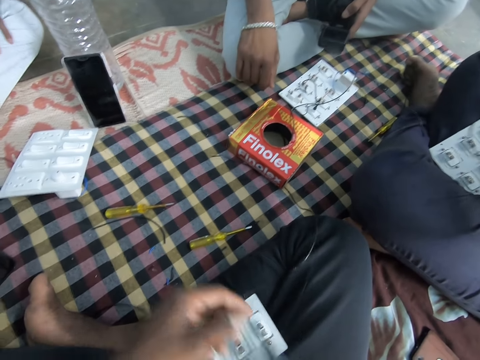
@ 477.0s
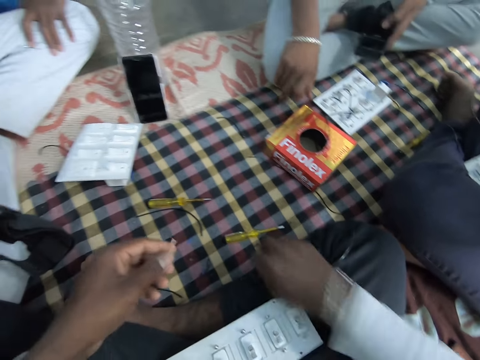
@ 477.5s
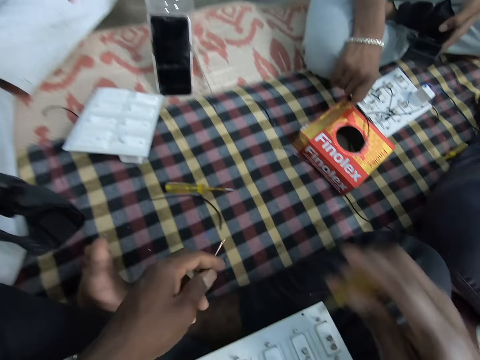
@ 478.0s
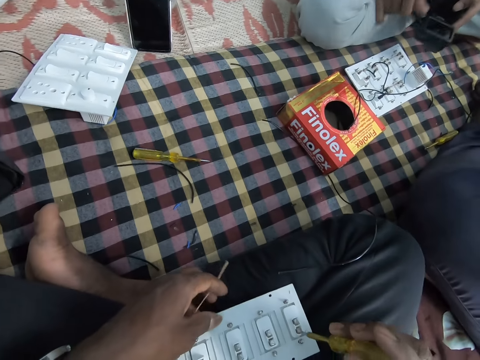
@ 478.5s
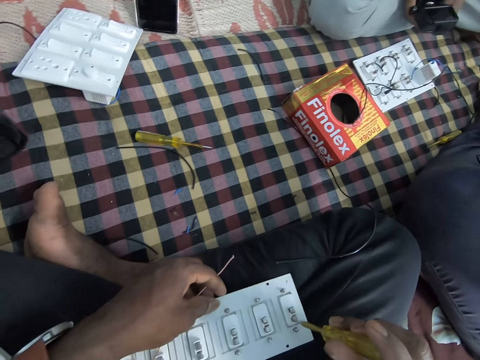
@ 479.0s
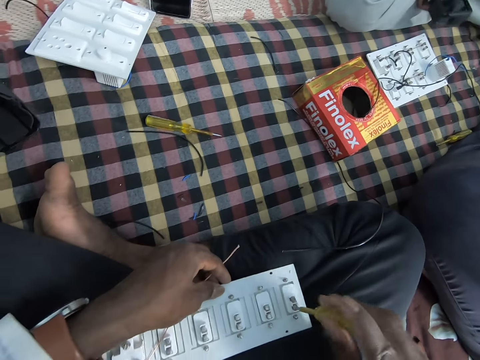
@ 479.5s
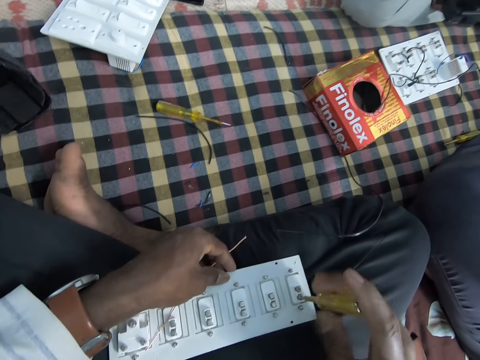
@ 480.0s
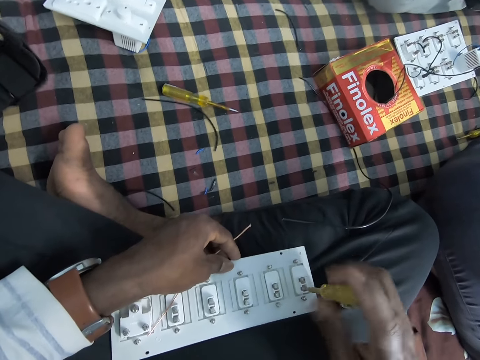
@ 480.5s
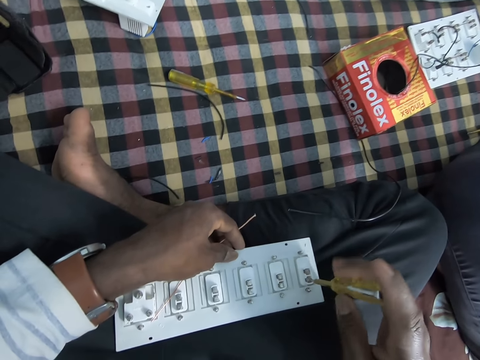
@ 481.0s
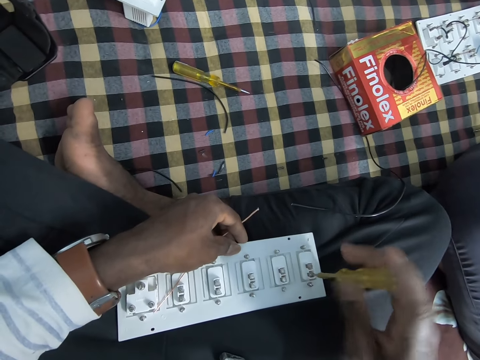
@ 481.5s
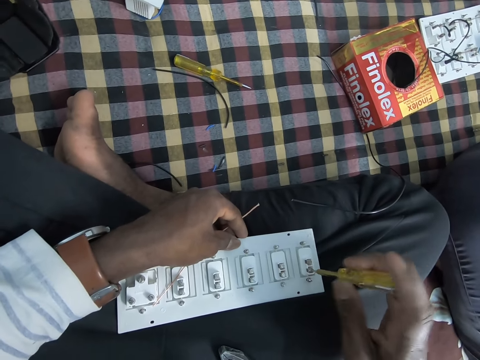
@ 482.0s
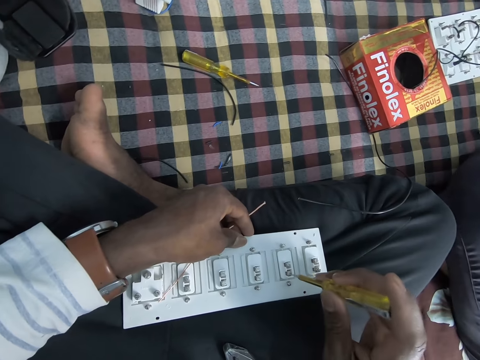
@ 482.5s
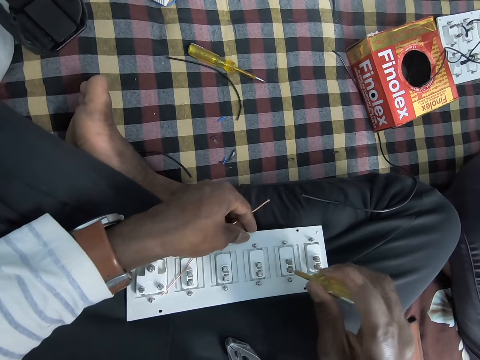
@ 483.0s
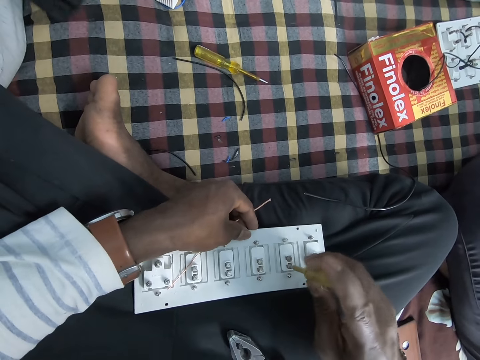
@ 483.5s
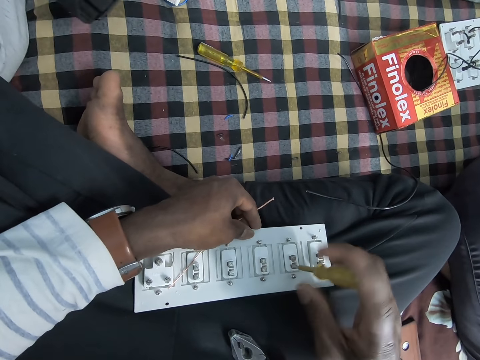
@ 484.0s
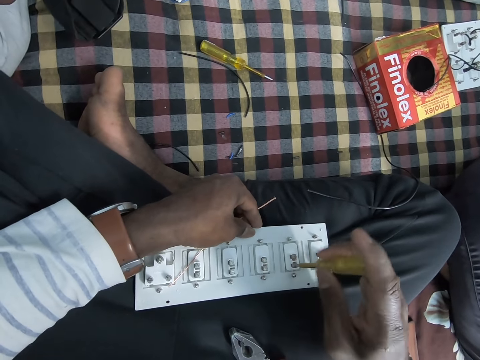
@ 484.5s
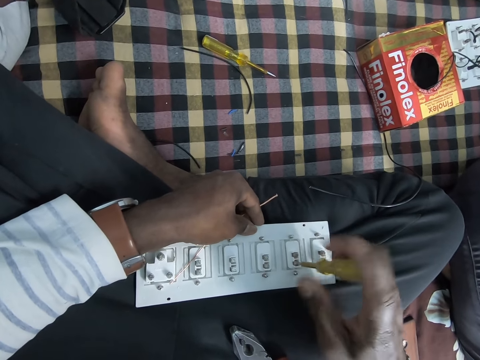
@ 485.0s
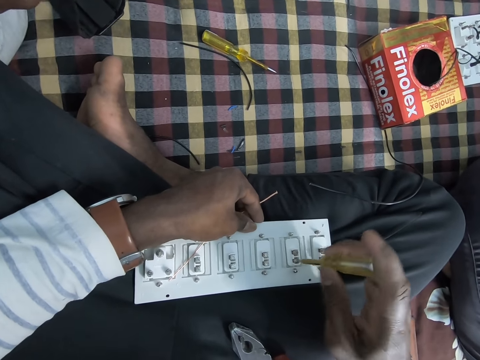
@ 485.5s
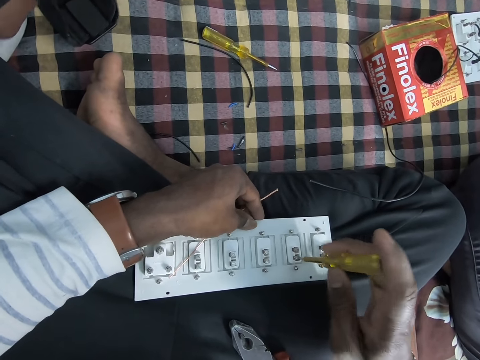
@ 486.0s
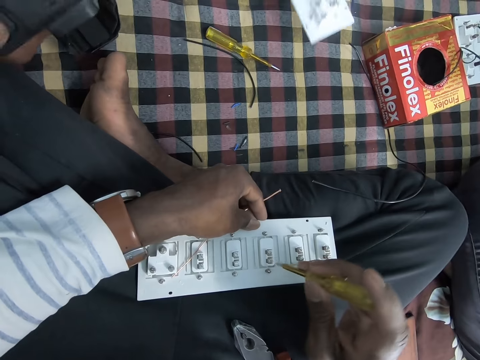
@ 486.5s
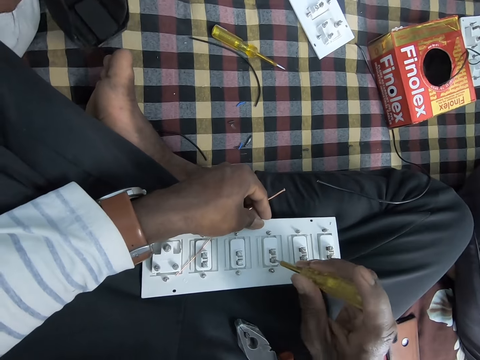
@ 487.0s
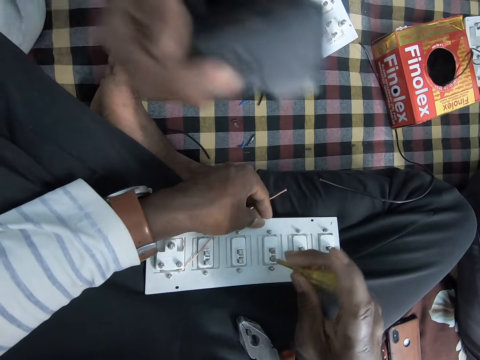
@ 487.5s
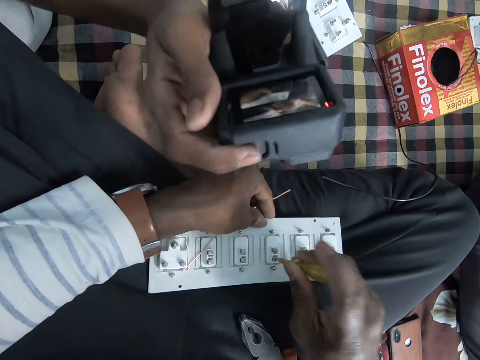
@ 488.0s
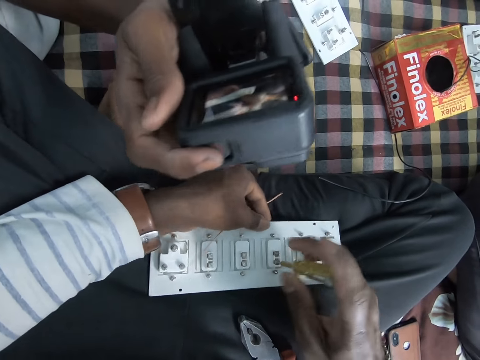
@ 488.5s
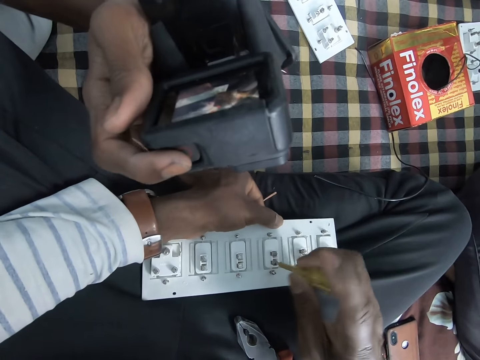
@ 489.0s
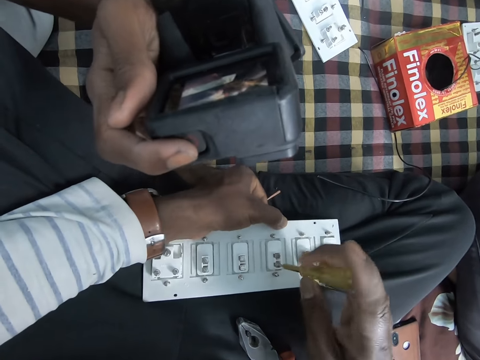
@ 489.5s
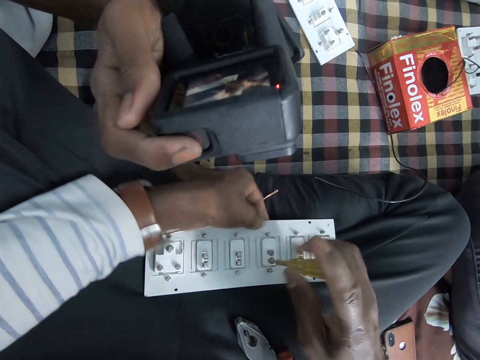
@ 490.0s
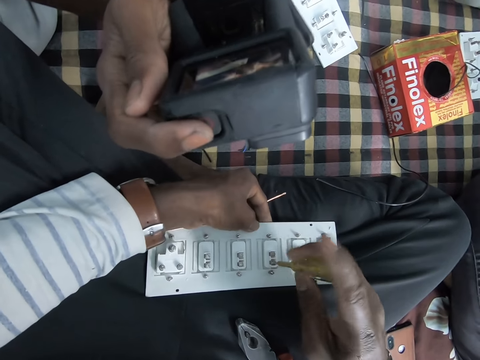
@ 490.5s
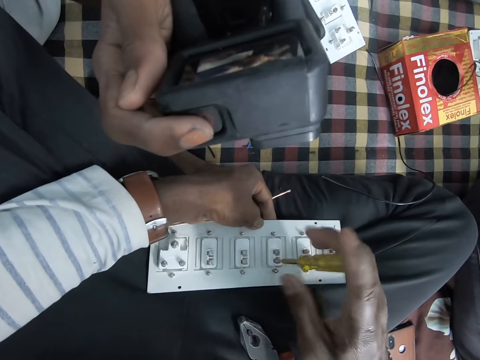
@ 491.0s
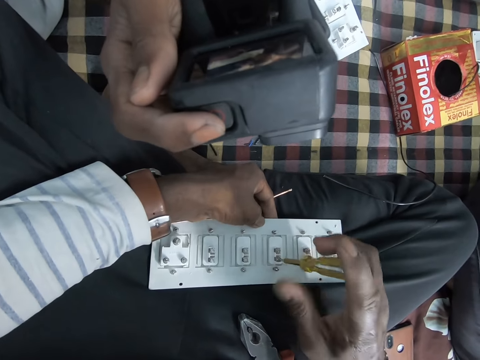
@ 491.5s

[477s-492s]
The camera wearer drops the plier on his lap with his right hand. He picks the screwdriver from the bed with his right hand. He unscrews the bolts on the electric circuit board with the screwdriver in his right hand. A person focuses a camera on a motherboard.

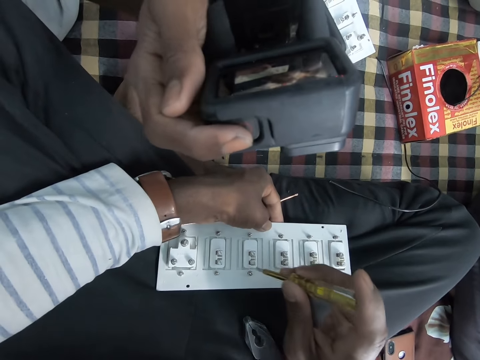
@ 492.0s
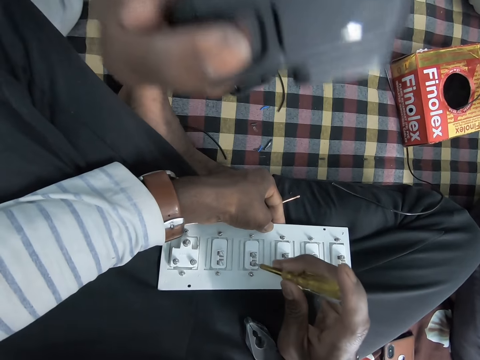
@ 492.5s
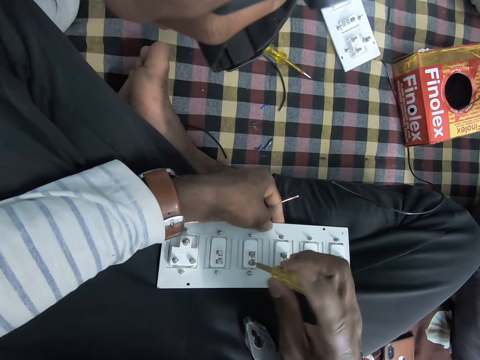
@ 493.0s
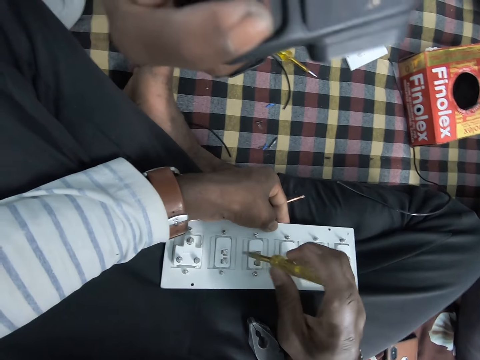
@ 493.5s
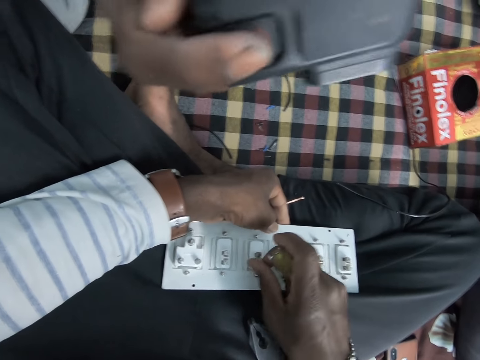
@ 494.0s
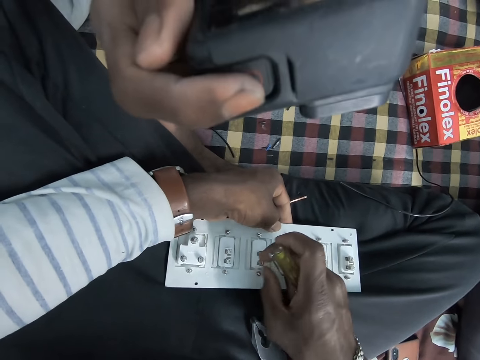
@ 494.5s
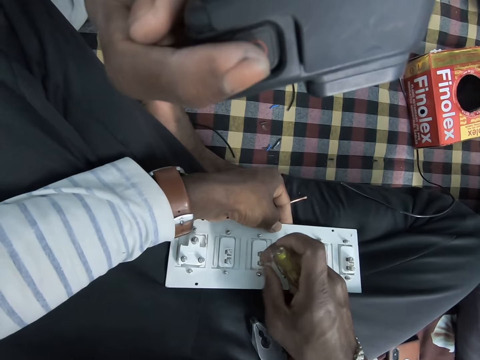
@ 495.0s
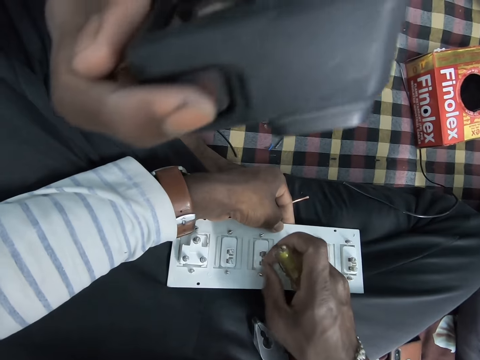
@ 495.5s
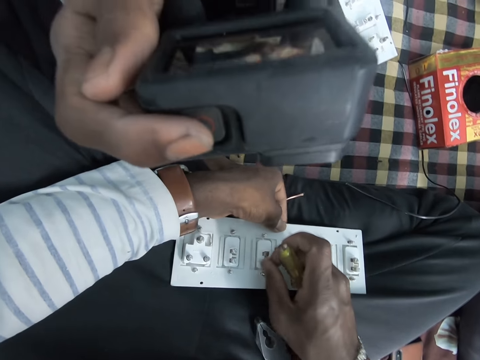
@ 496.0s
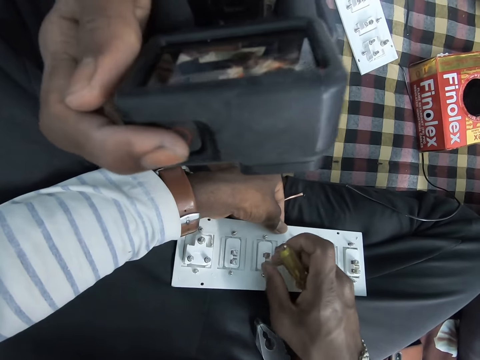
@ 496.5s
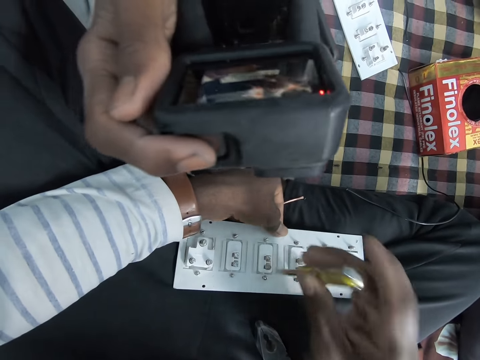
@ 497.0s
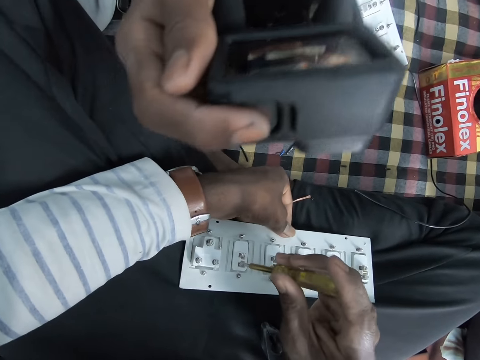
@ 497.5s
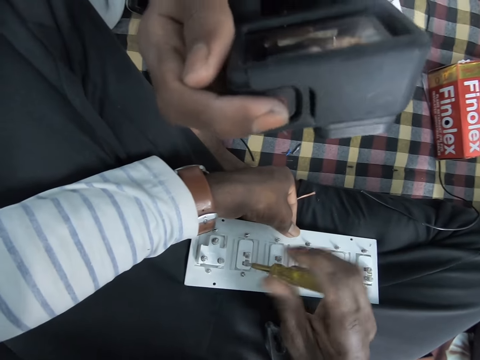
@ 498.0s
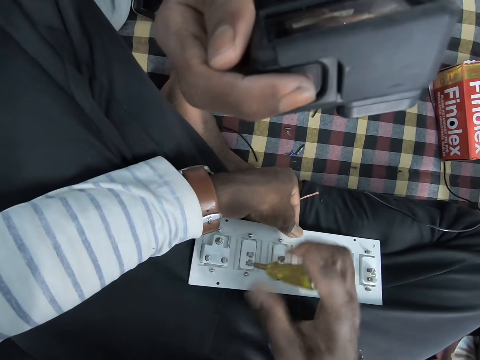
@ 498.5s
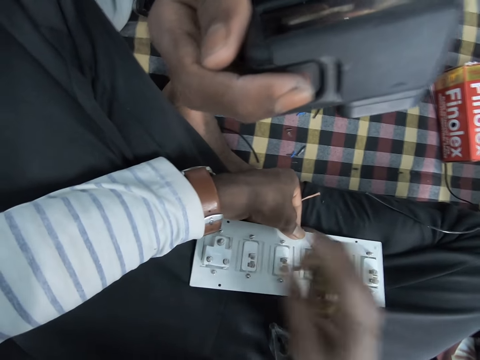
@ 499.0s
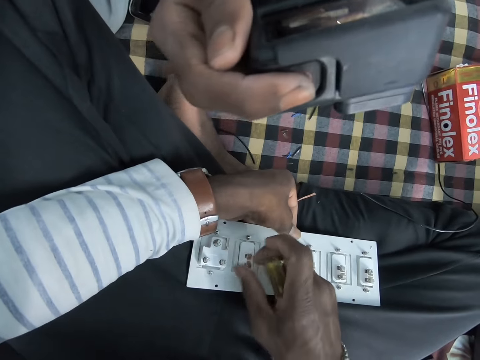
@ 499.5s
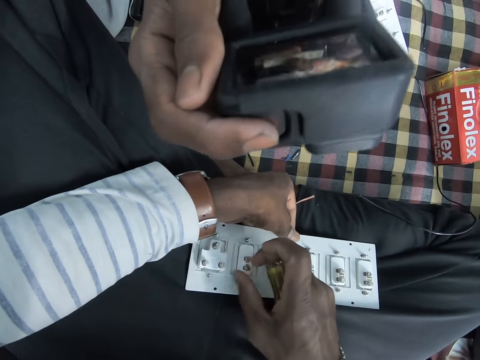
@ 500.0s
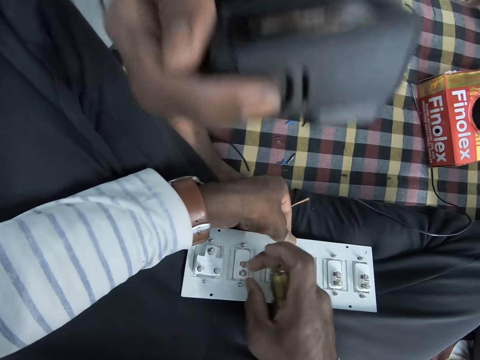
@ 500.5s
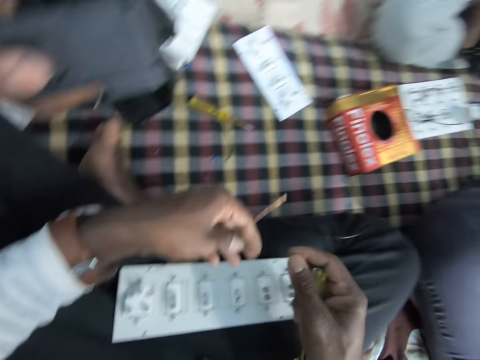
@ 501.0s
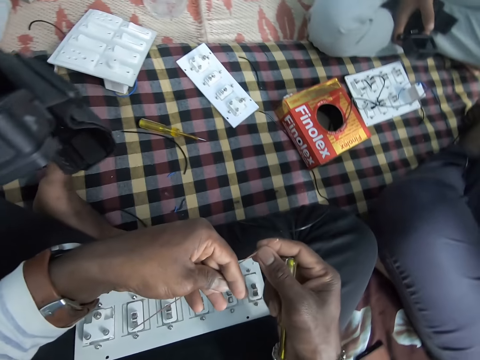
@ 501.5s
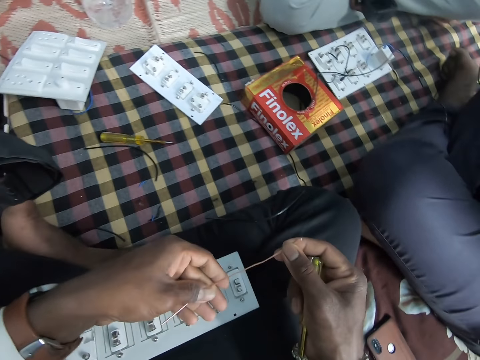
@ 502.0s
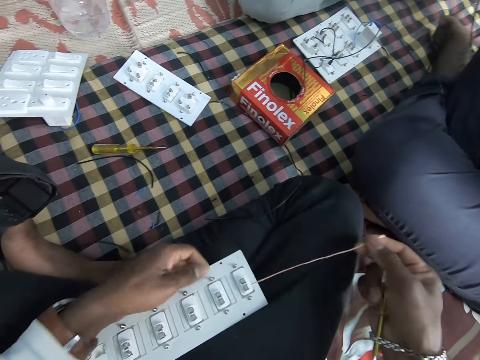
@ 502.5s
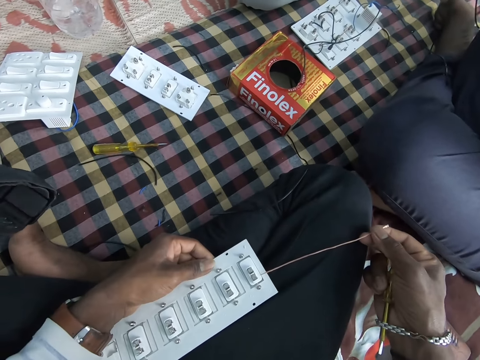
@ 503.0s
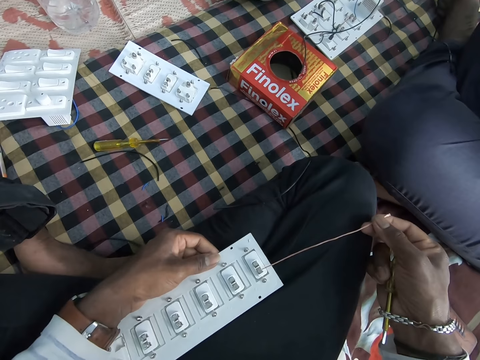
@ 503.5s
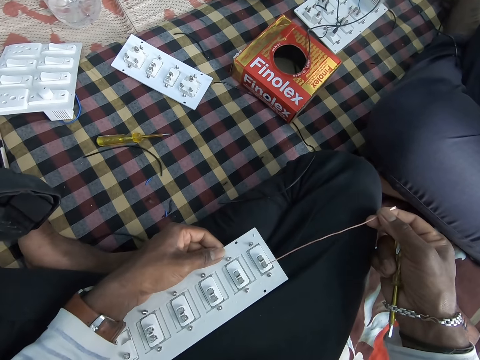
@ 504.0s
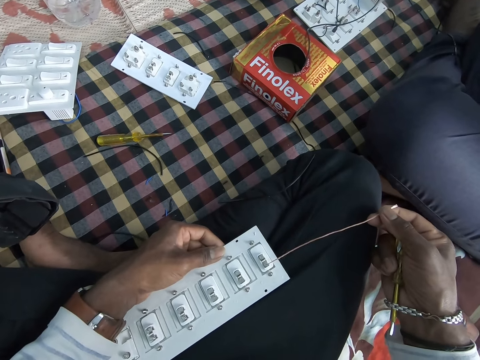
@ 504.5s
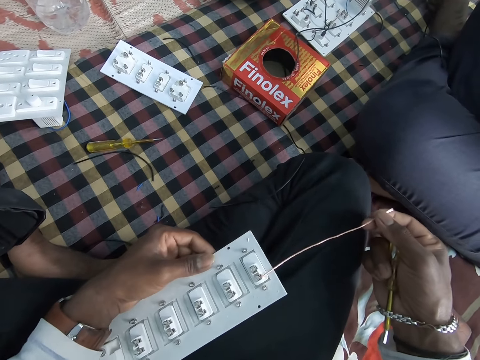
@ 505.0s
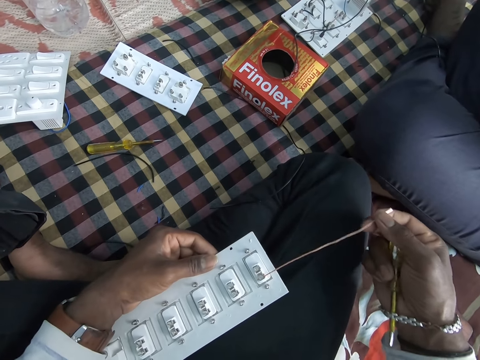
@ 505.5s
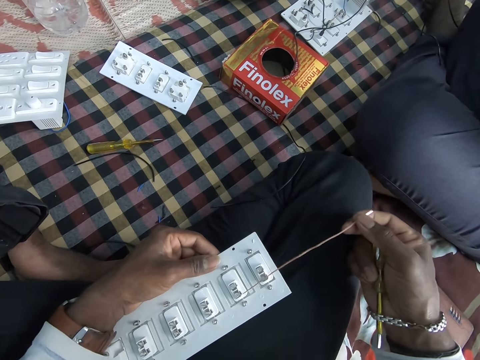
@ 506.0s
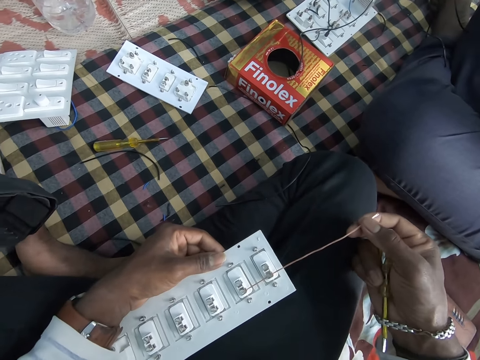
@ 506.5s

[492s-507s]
The camera wearer unscrews the bolt on the electric circuit board with his right hand. He unscrews the bolt on the electric circuit board with the screwdriver in his right hand. He unscrews the bolt on the electric circuit board with his right hand. He passes the wire from his left hand to his right hand. He examines the wire in his hands. He inserts the wire in the electric circuit board with his right hand.
